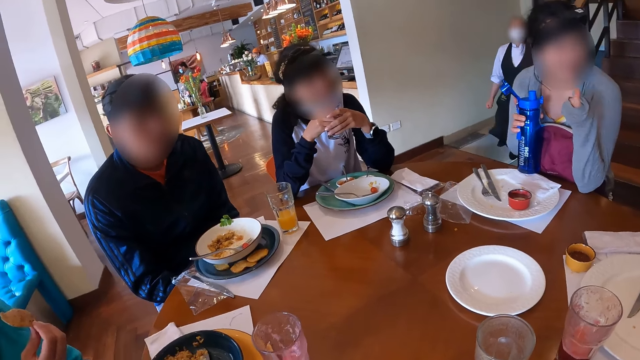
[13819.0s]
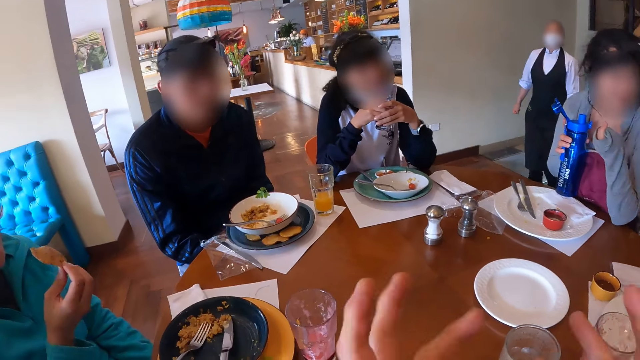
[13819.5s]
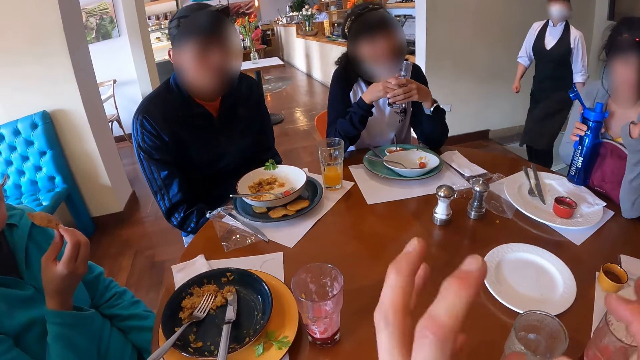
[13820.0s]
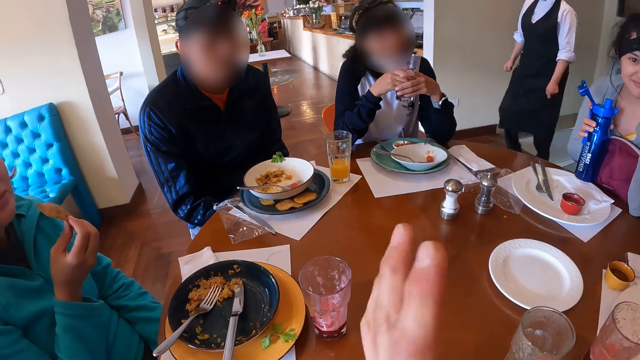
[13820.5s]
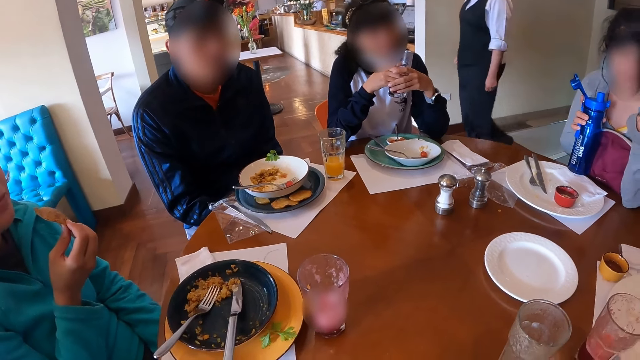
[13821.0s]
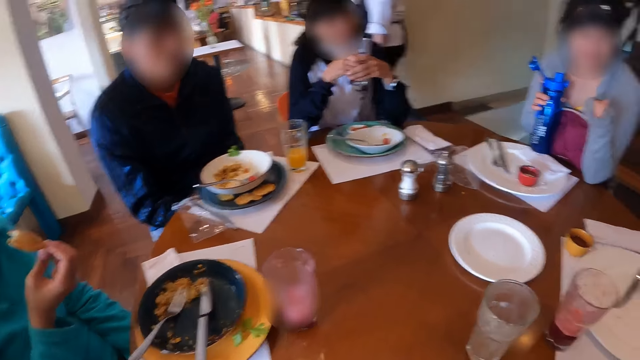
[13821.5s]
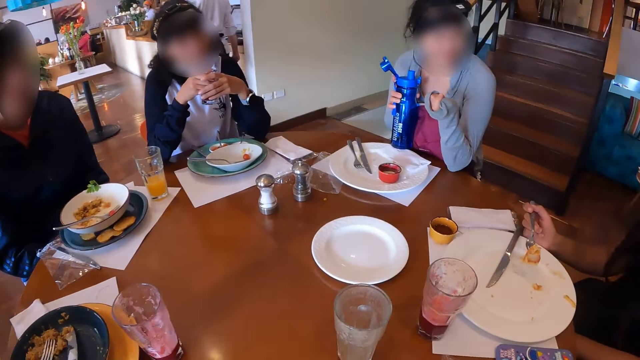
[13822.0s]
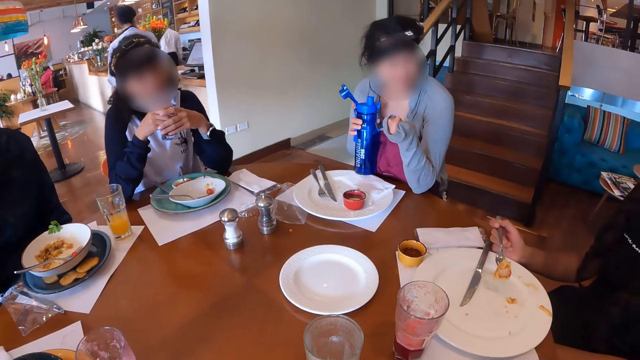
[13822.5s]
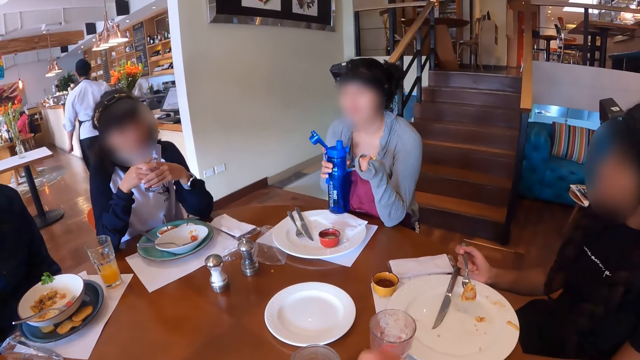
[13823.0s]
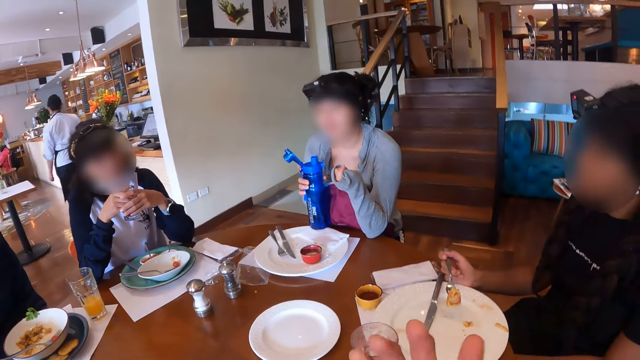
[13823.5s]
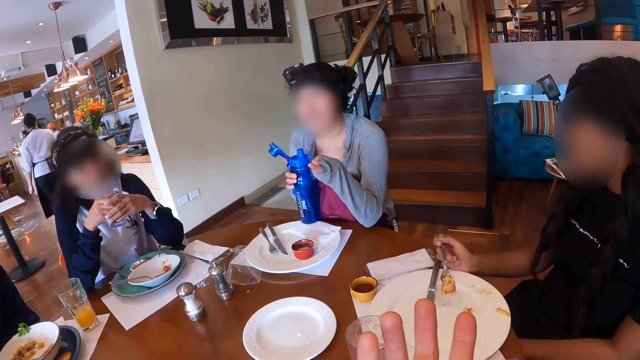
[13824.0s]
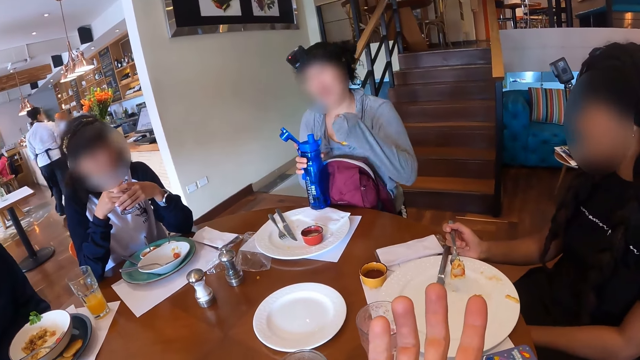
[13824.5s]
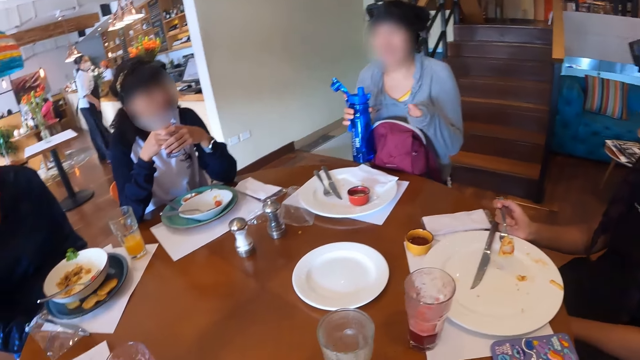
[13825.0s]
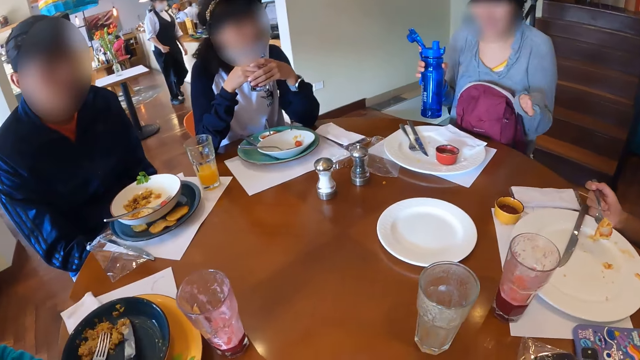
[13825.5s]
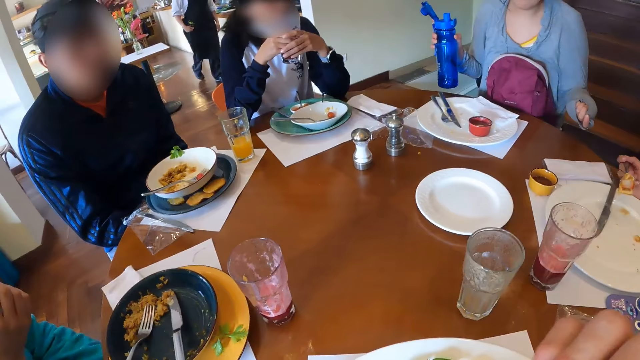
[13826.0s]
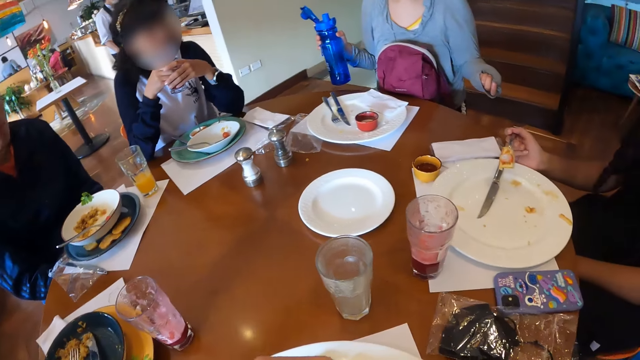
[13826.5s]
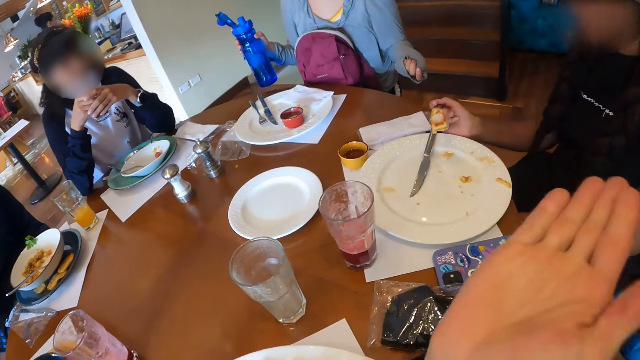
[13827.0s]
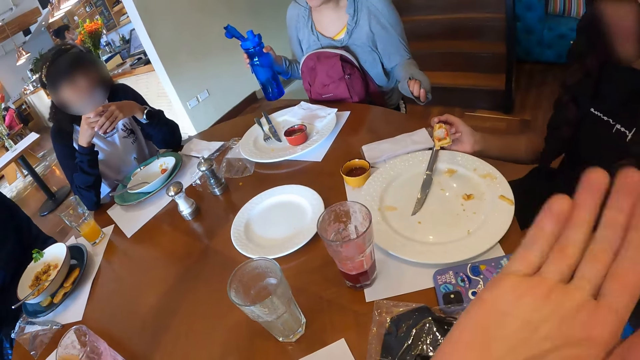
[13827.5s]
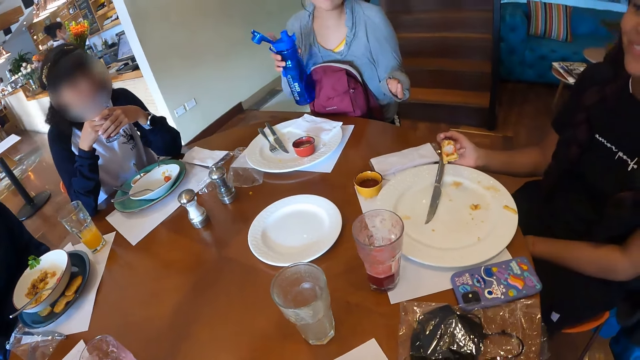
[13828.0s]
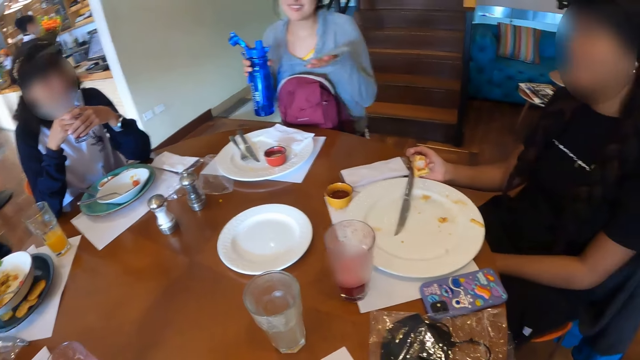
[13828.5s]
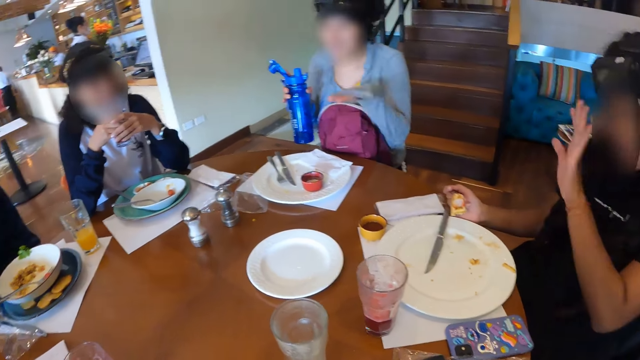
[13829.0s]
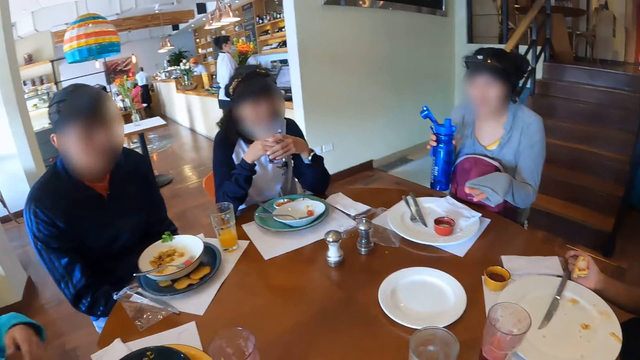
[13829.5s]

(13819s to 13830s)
A woman holds a taco in her right hand. The camera wearer shakes the hands. They look around and talk to the woman.

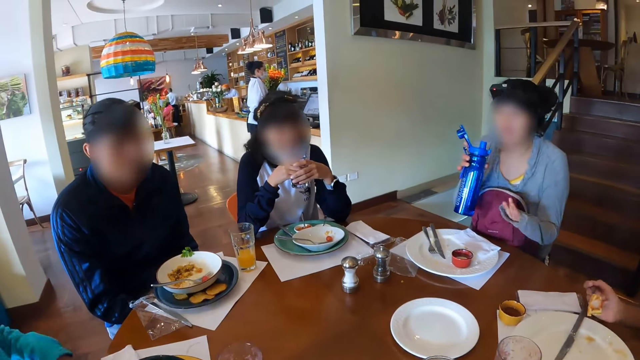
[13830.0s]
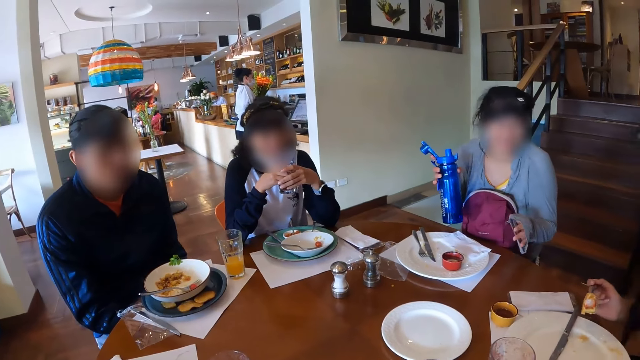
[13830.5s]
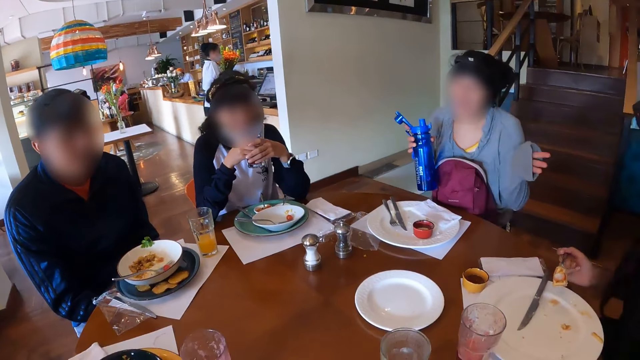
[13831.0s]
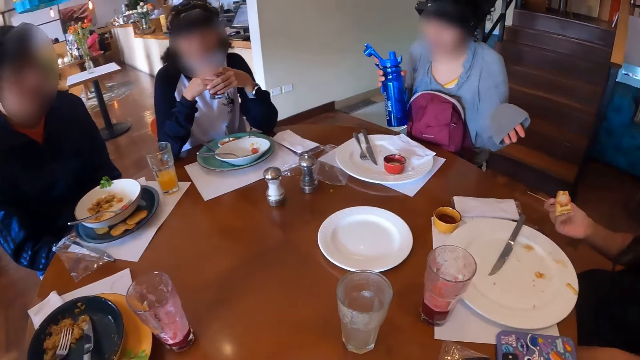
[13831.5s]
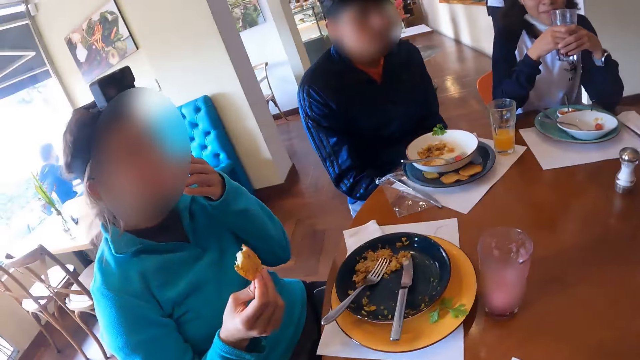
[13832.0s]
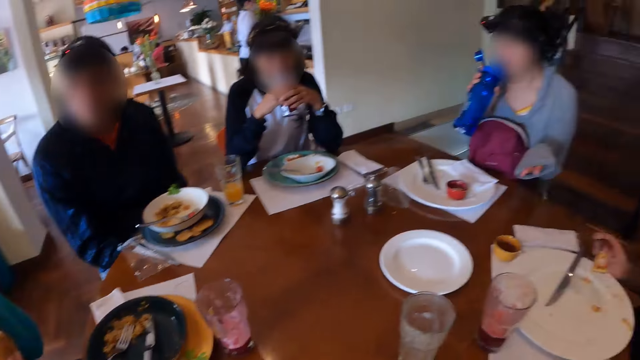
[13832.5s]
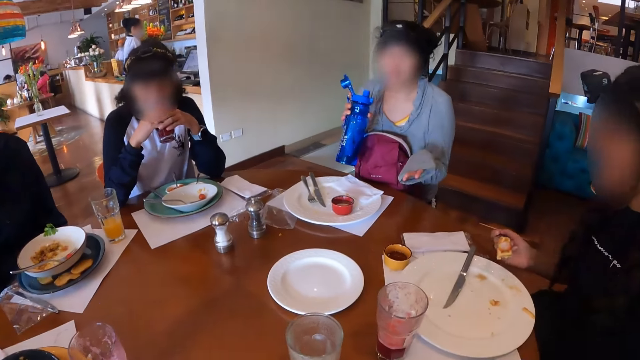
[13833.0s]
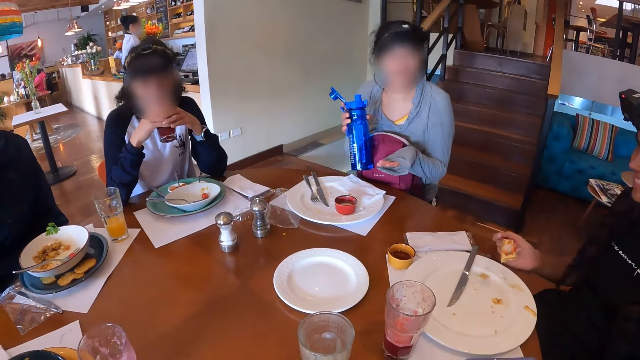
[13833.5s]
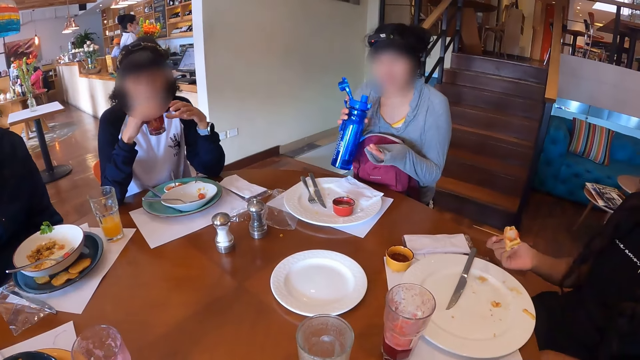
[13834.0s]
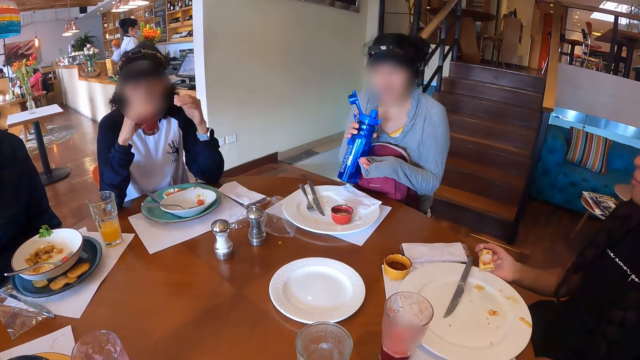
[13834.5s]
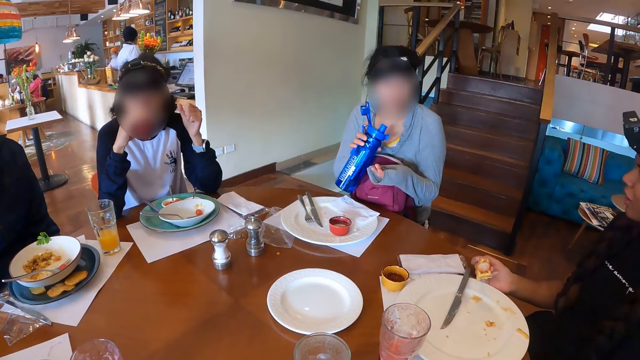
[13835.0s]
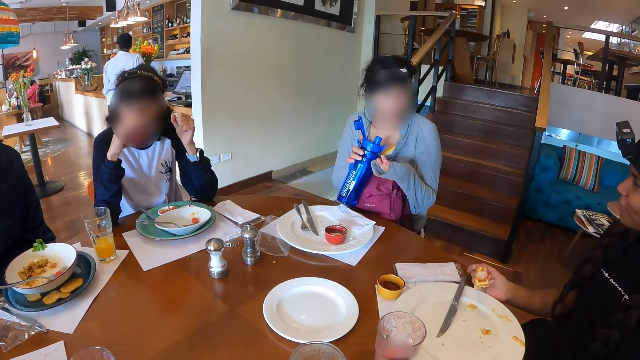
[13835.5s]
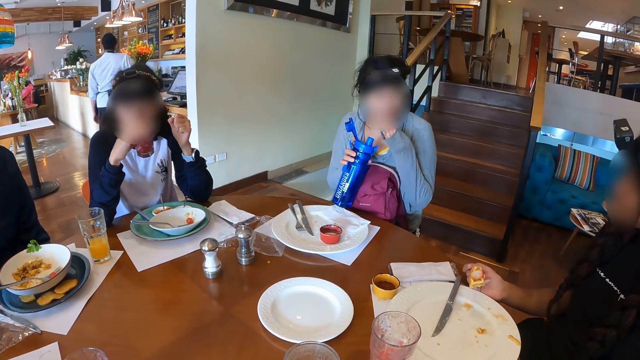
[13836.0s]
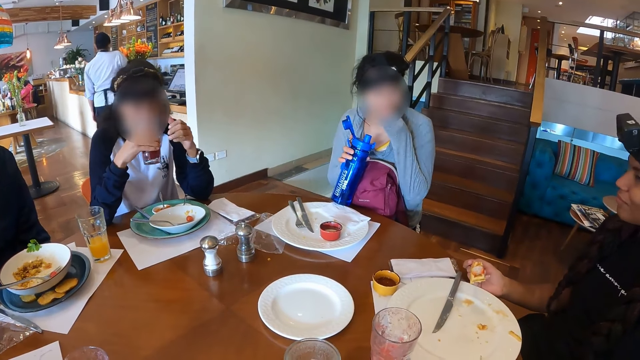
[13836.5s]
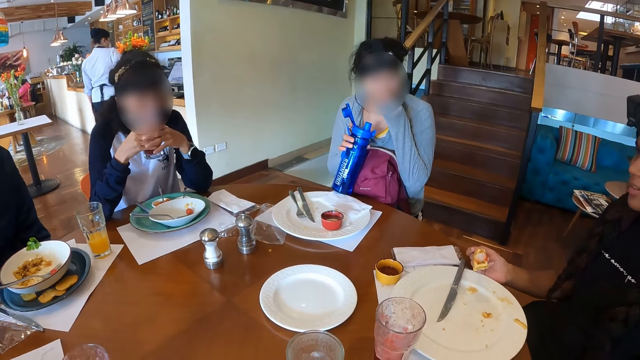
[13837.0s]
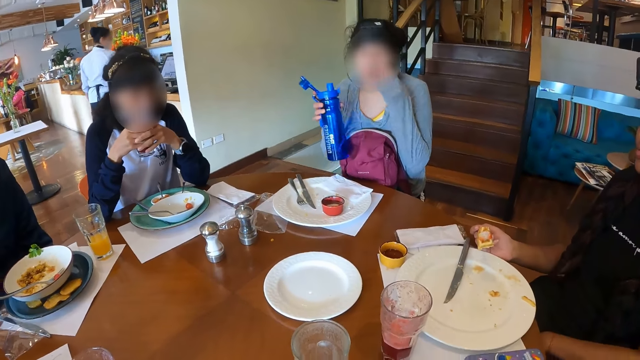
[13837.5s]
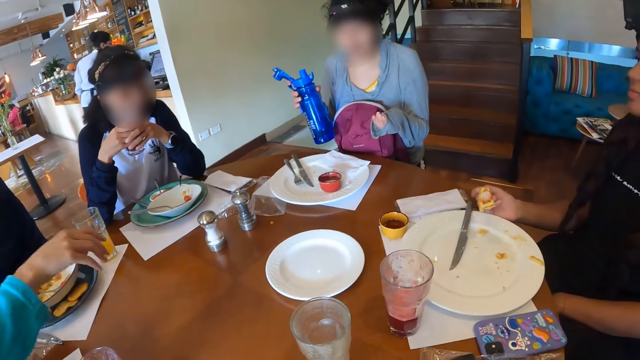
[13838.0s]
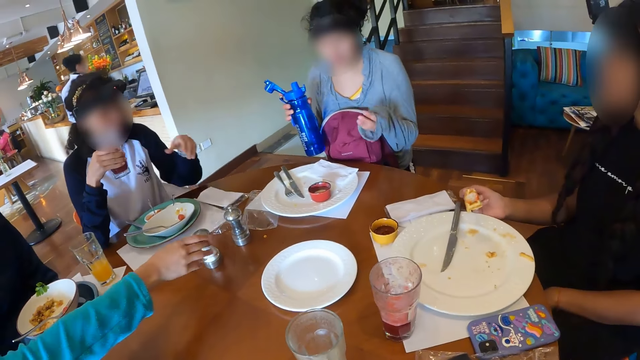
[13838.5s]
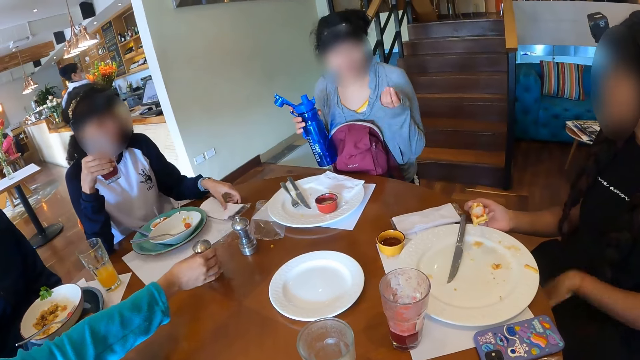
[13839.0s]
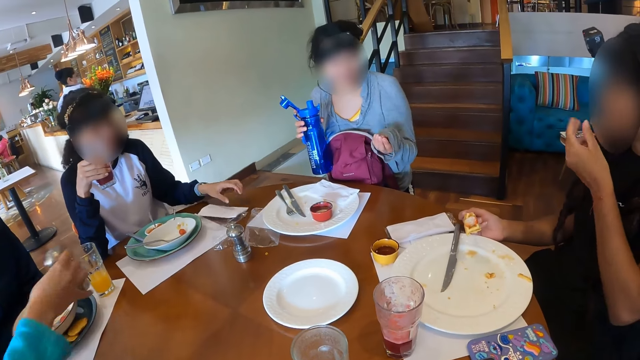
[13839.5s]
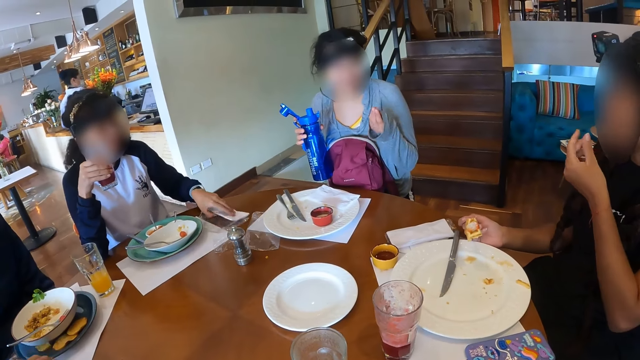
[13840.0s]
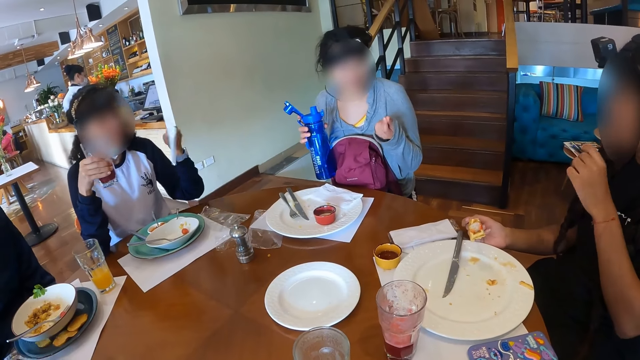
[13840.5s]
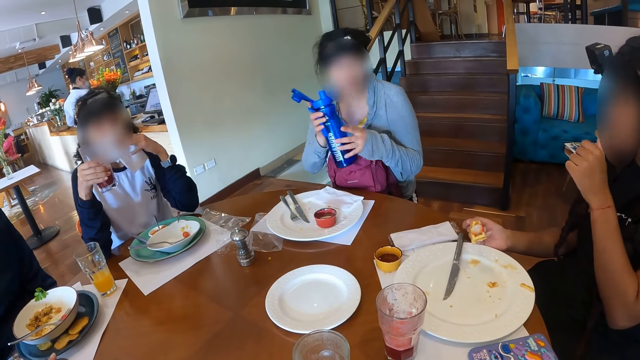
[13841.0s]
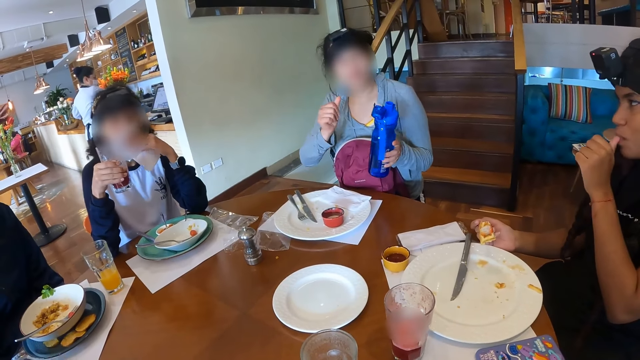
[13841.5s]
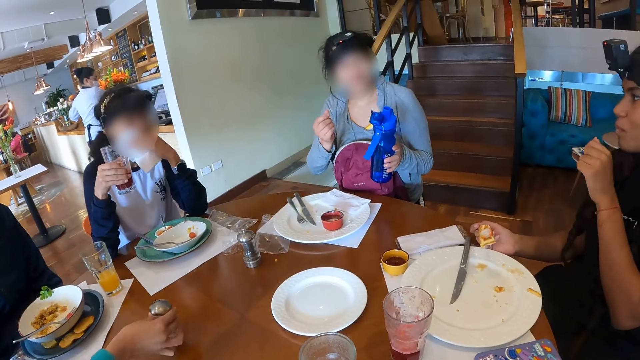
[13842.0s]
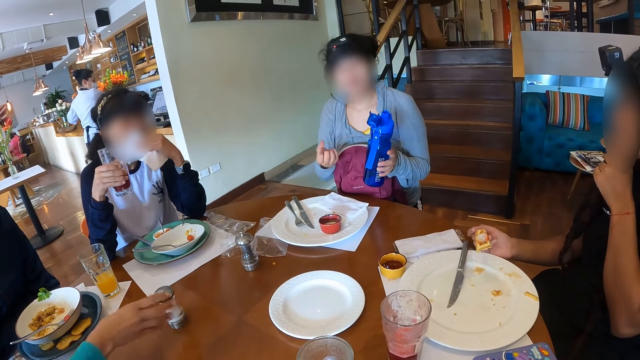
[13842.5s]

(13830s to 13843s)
The camera wearer looks around. A woman drinks juice from the glass cup of juice in her hands. Another woman picks up a salt shaker on the table with her right hand. The first woman picks up the tissue paper on the table with her left hand and cleans her mouth with the tissue paper in her left hand. A third woman passes the water bottle from her right hand to her left hand. The second woman drops the salt shaker on the table with her right hand.
